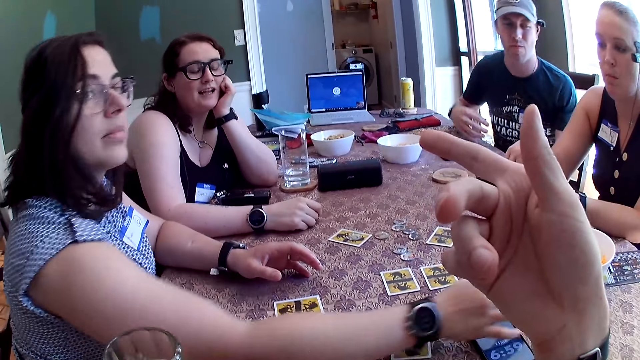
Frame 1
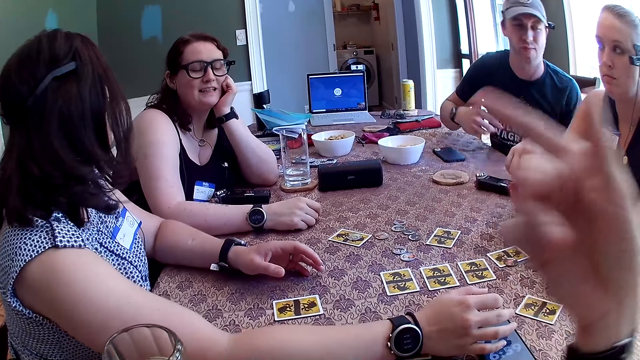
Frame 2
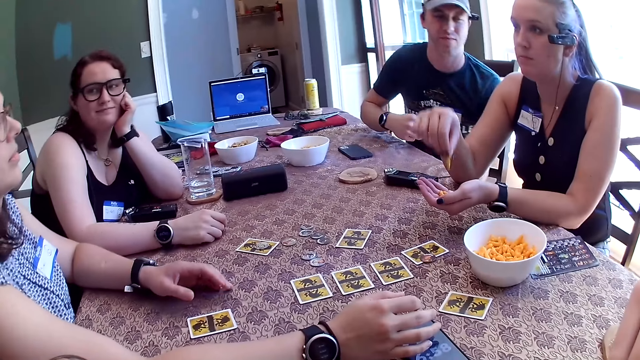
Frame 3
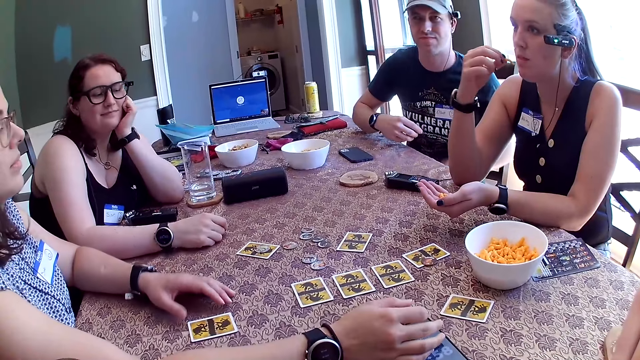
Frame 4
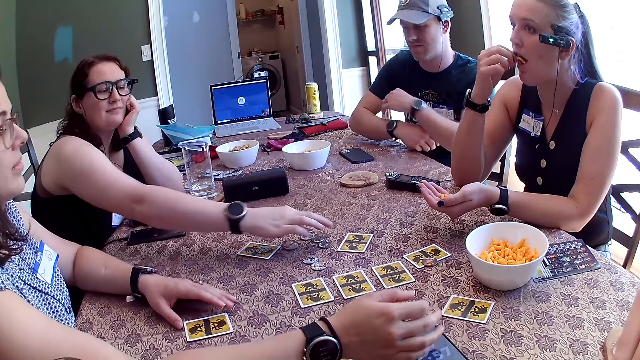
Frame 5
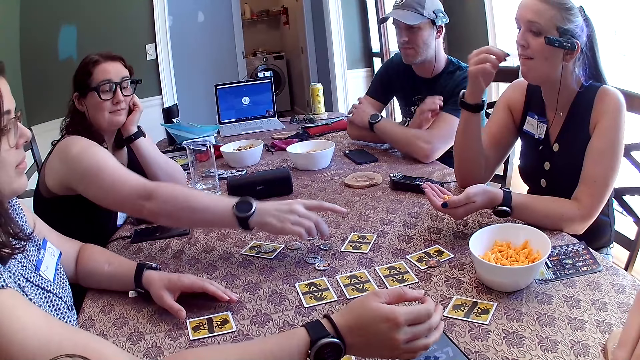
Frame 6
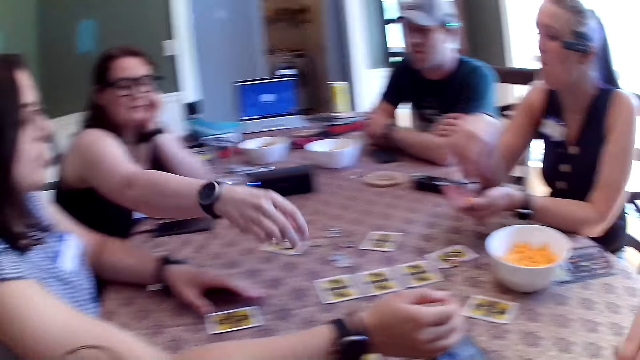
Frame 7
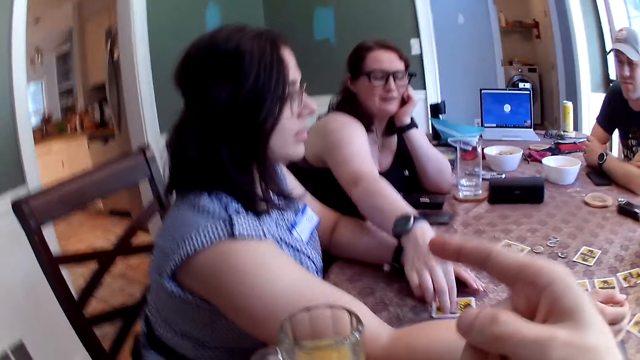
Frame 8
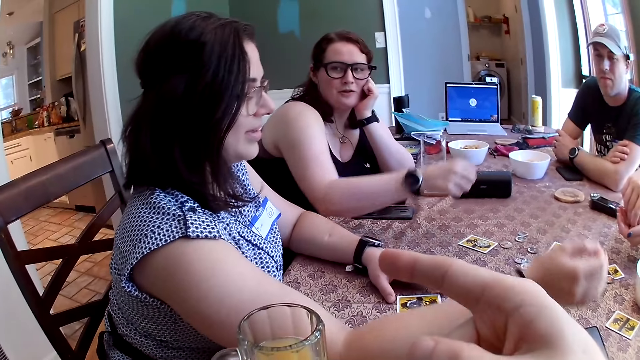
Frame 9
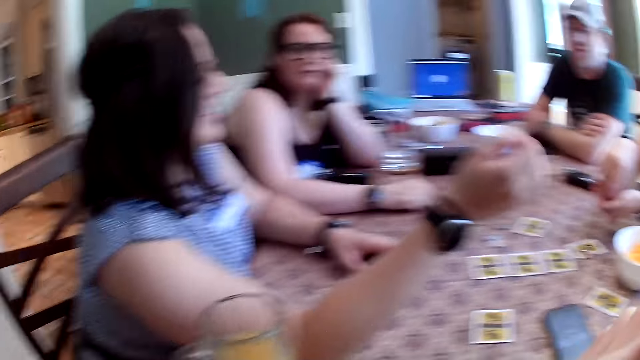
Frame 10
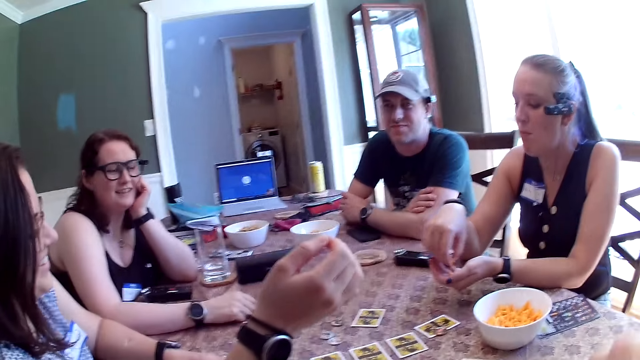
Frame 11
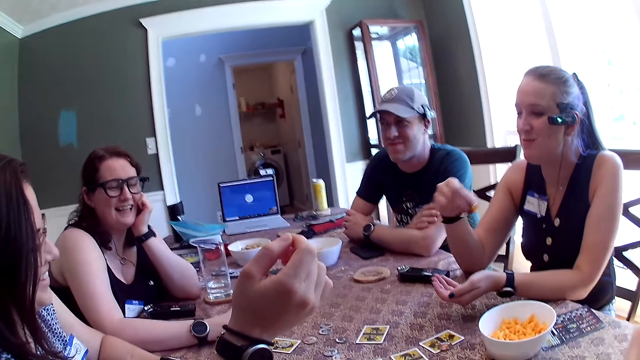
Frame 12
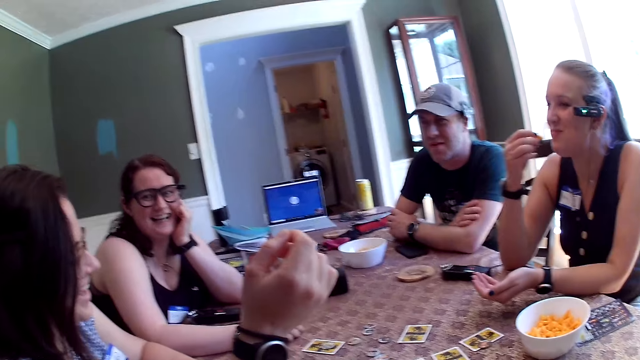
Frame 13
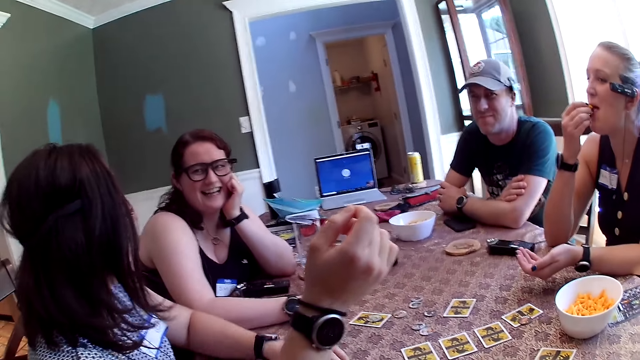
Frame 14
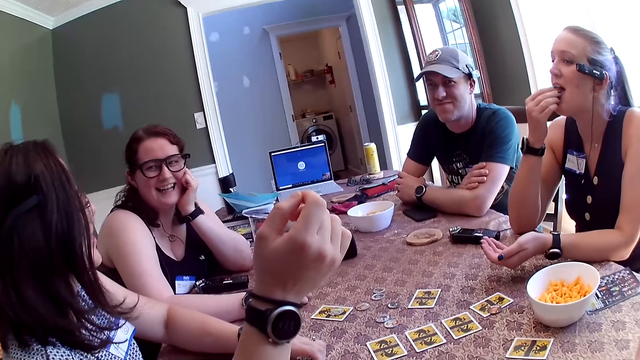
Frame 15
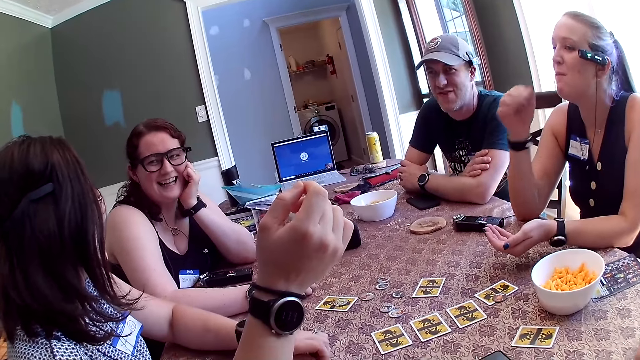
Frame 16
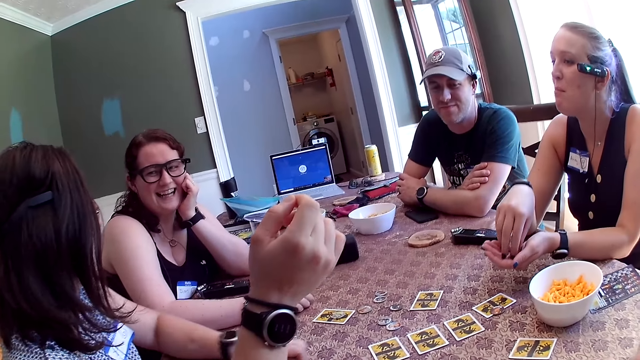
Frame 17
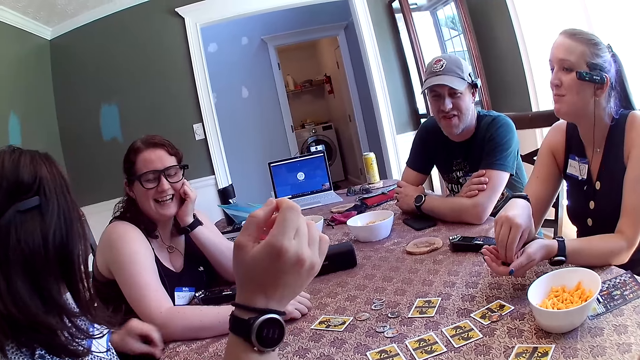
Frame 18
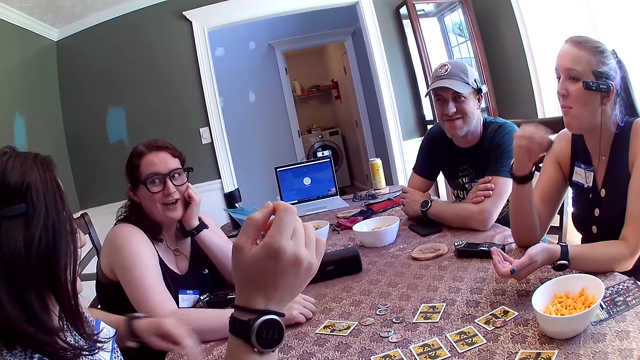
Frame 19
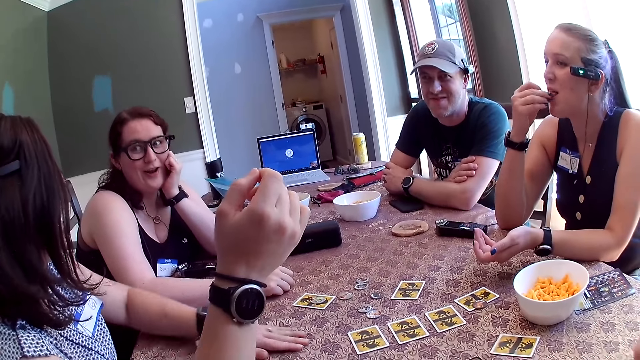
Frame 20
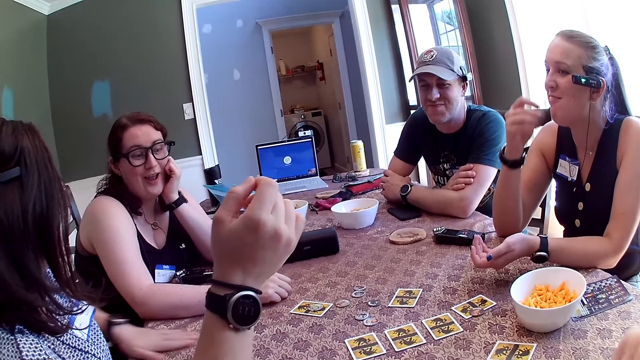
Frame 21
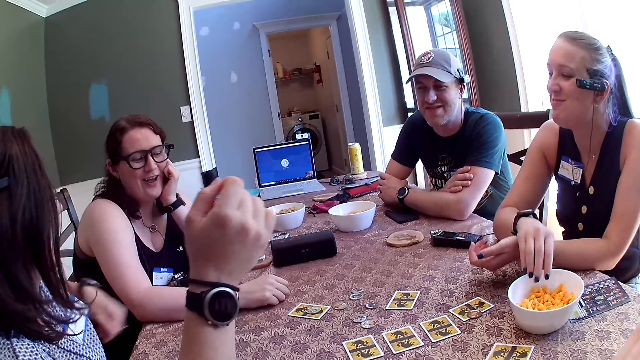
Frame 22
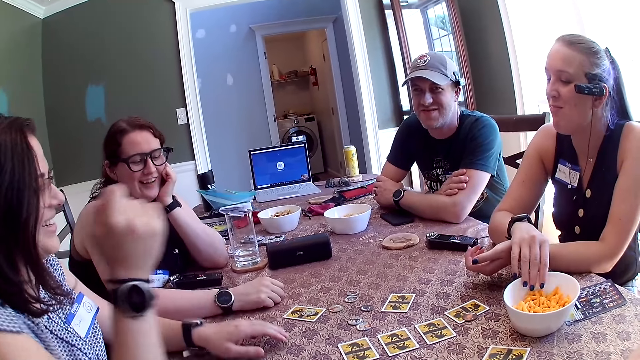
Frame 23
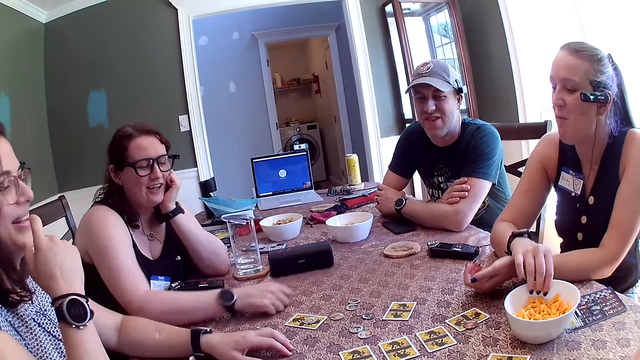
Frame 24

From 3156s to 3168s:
A woman picks a snack from her left hand with her right hand. She eats the snack in her right hand. Another woman picks a token with her right hand and drops the token on the table with her right hand. The first woman picks a snack from her left hand with her right hand. She eats the snack in her right hand. She picks a snack from her left hand with her right hand. She eats the snack in her right hand.

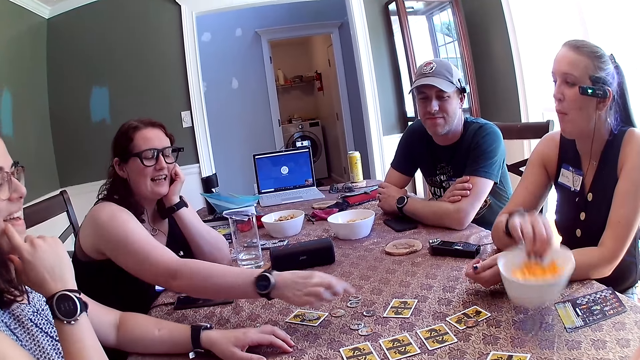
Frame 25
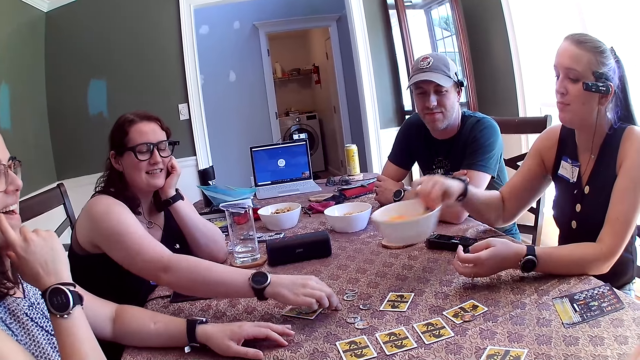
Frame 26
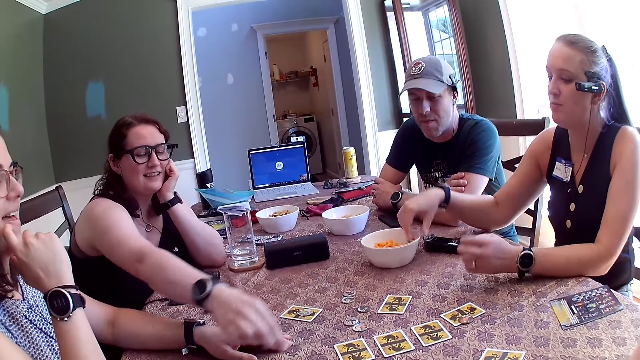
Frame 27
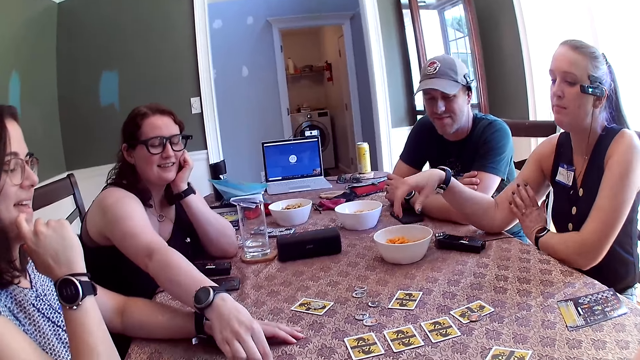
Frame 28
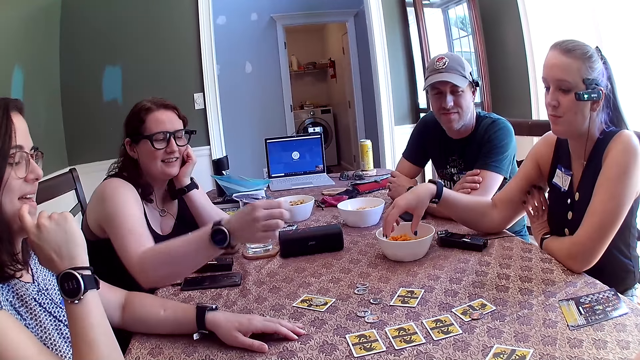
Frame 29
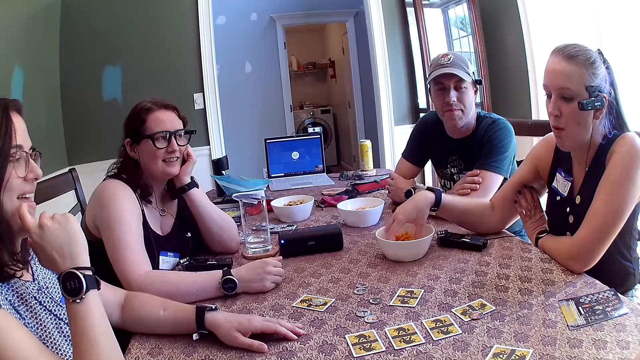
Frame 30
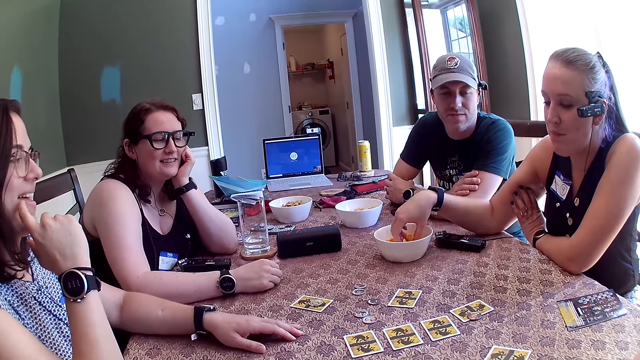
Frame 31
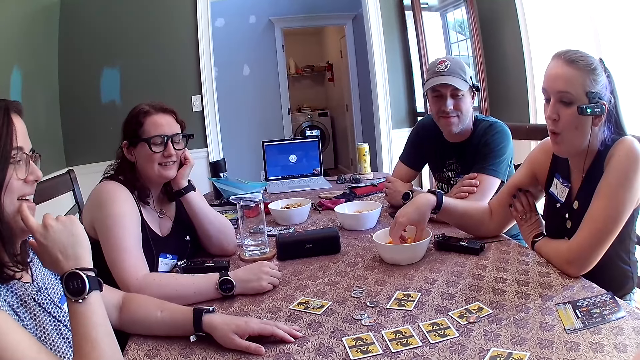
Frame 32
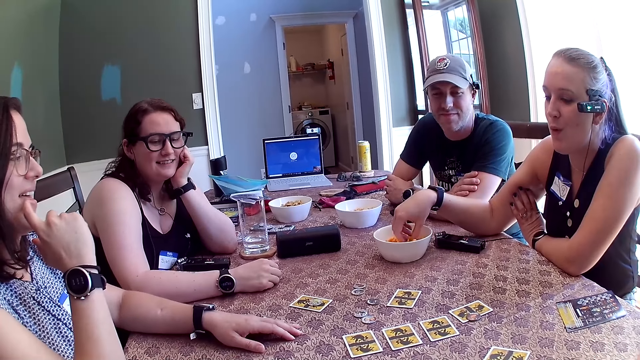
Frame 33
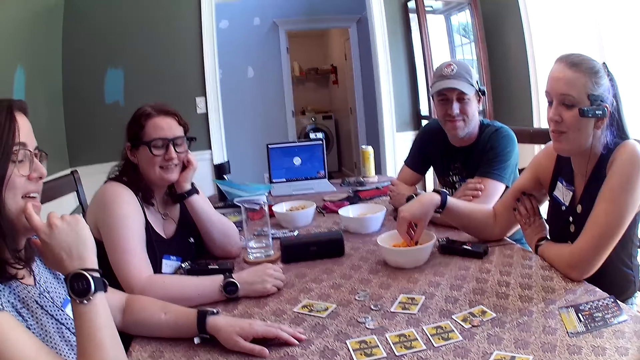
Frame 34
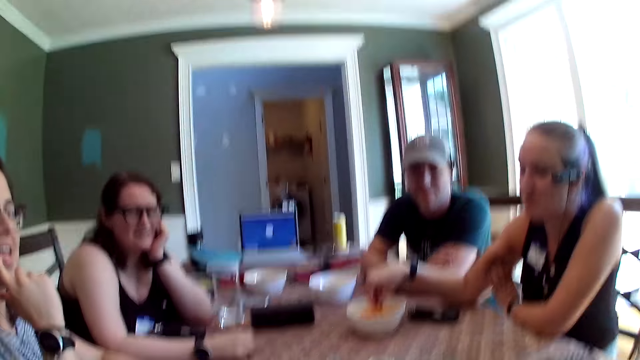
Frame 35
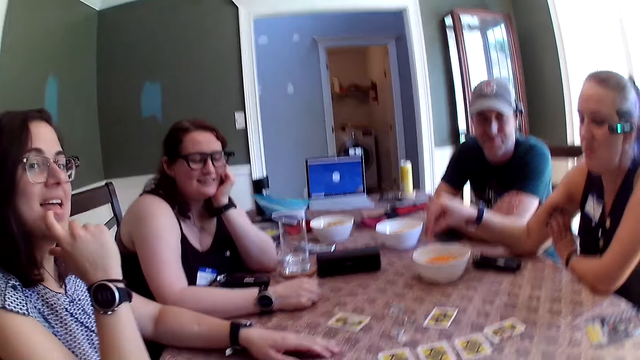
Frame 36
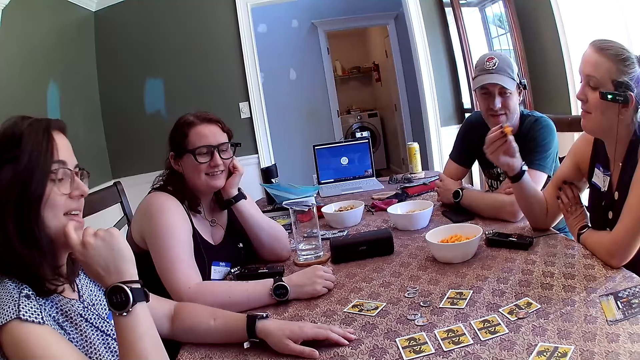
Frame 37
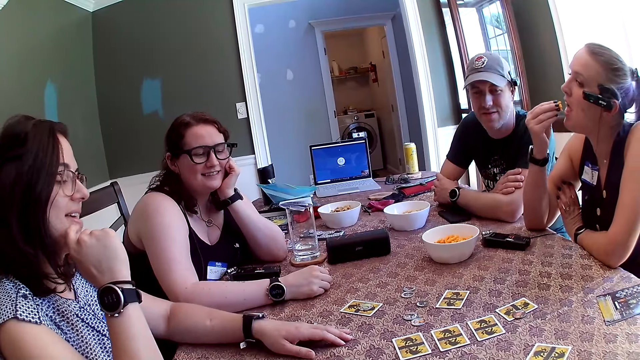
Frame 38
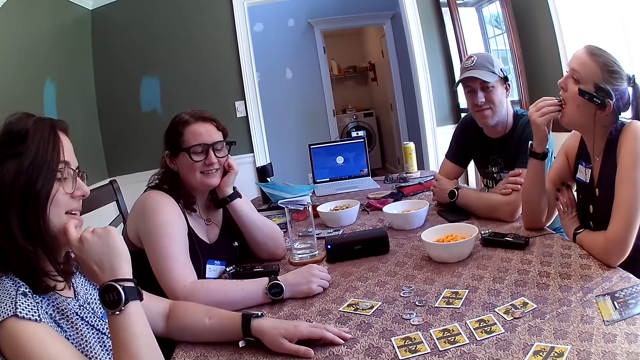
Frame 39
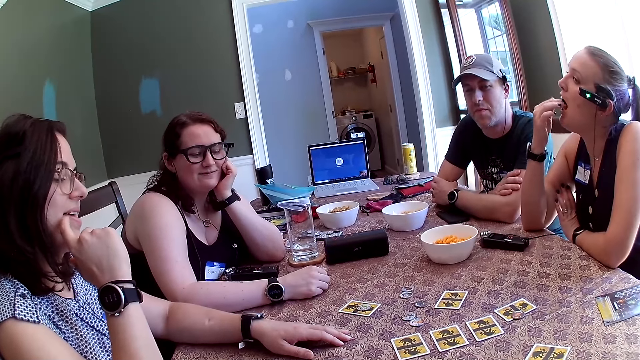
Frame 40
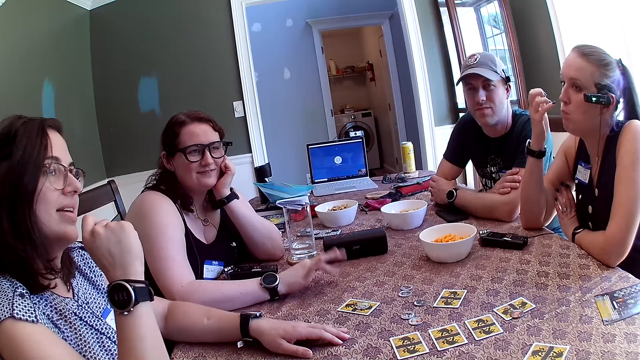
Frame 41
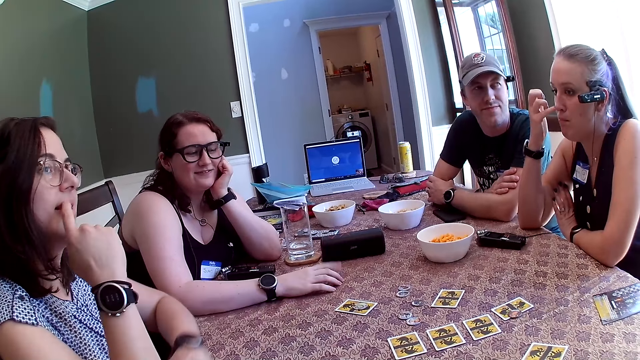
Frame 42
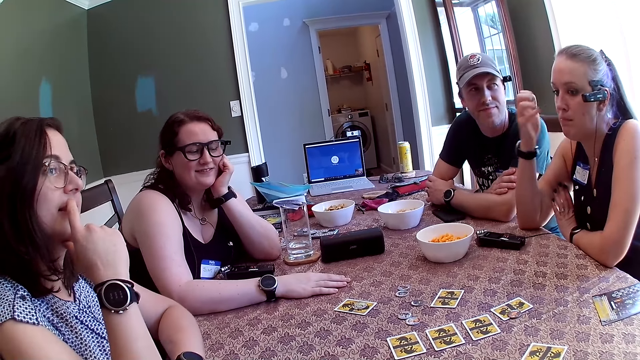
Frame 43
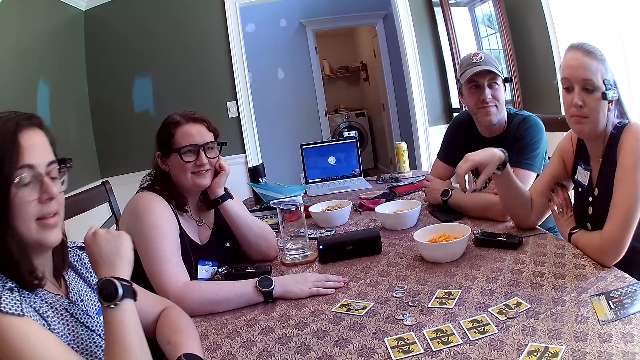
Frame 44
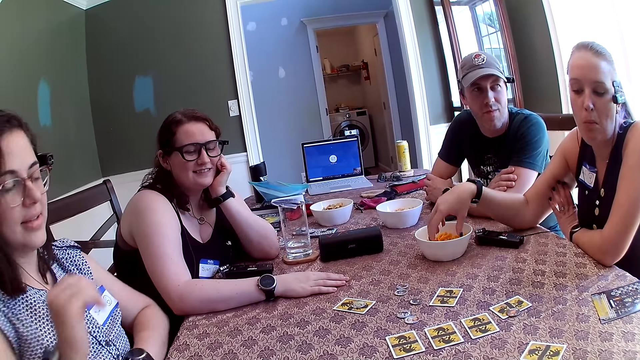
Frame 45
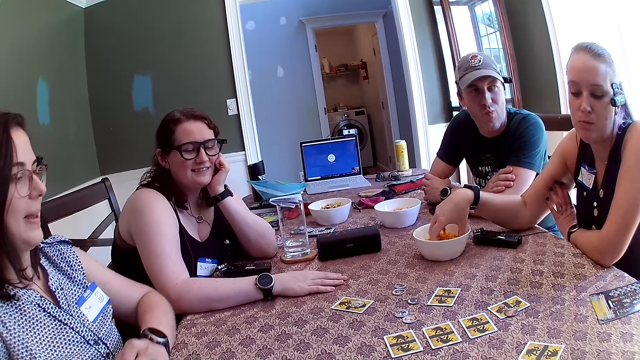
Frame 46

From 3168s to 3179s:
A woman picks the bowl with her right hand. She drops the bowl on the table with her right hand. She picks a snack from the bowl on the table with her right hand. She eats the snack in her right hand. She puts her right hand into the bowl.
